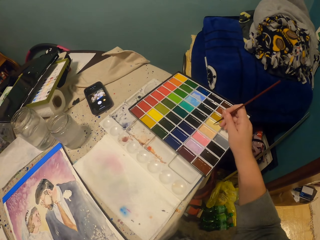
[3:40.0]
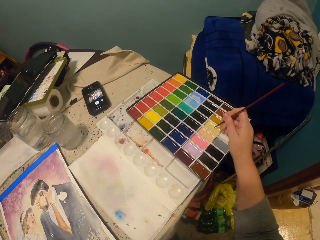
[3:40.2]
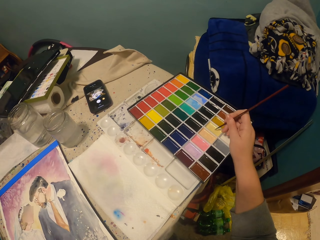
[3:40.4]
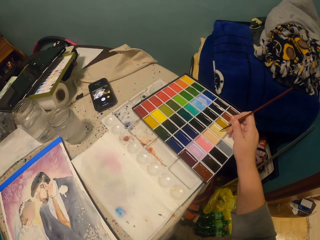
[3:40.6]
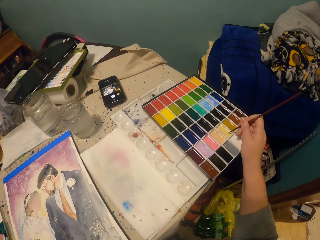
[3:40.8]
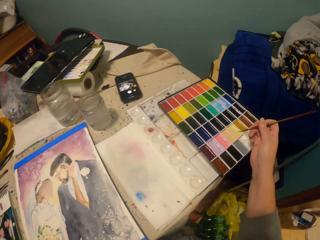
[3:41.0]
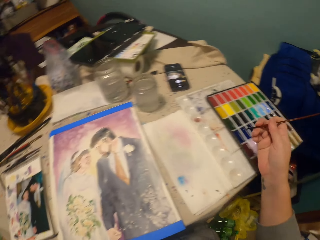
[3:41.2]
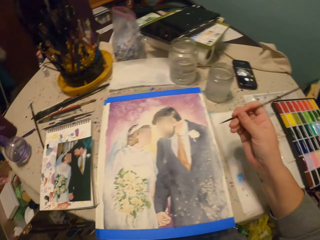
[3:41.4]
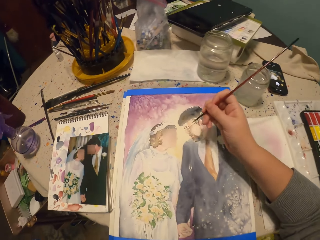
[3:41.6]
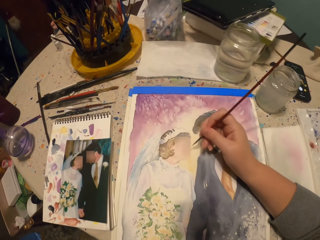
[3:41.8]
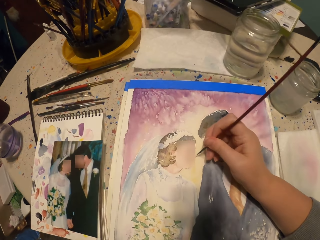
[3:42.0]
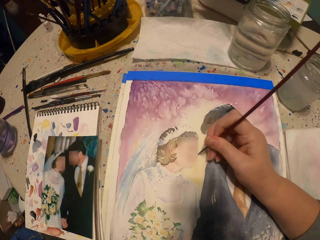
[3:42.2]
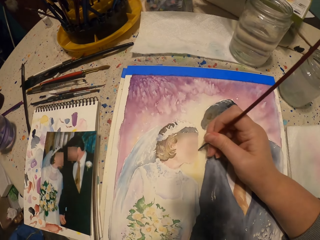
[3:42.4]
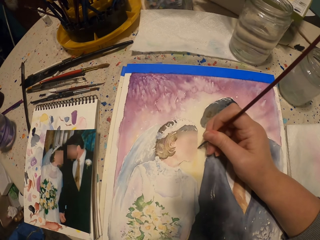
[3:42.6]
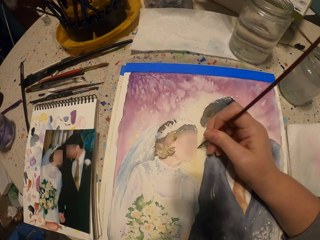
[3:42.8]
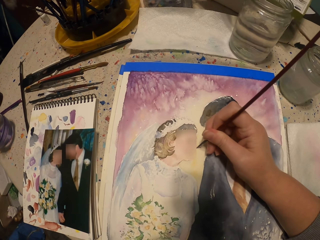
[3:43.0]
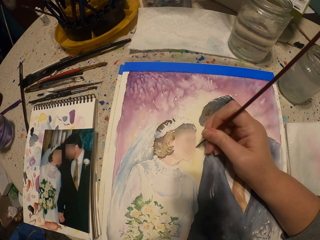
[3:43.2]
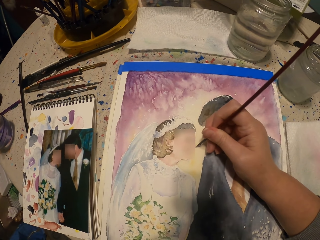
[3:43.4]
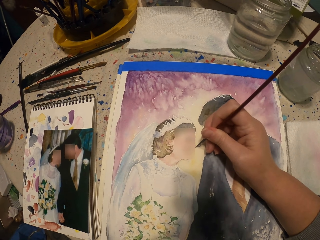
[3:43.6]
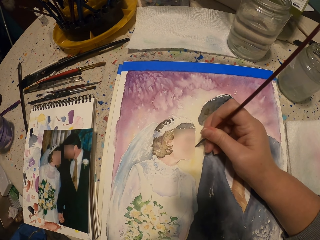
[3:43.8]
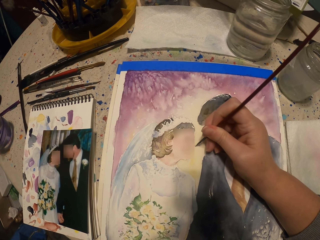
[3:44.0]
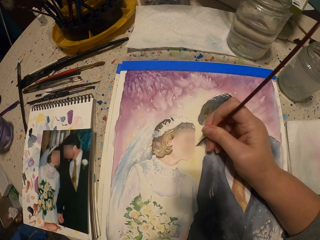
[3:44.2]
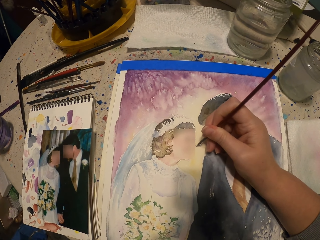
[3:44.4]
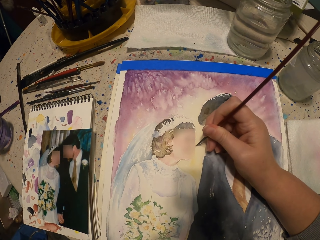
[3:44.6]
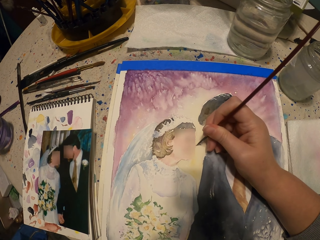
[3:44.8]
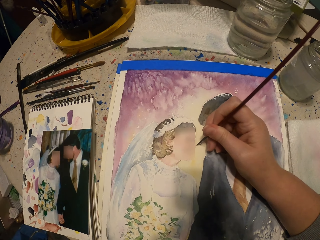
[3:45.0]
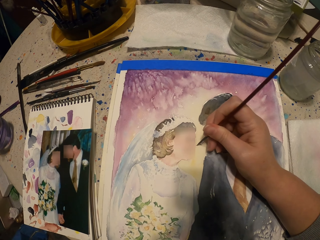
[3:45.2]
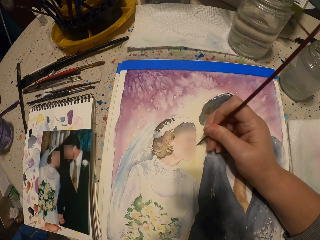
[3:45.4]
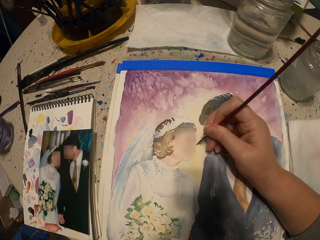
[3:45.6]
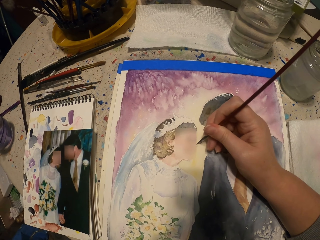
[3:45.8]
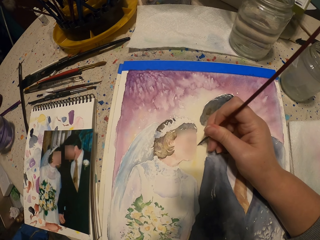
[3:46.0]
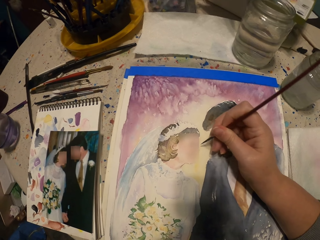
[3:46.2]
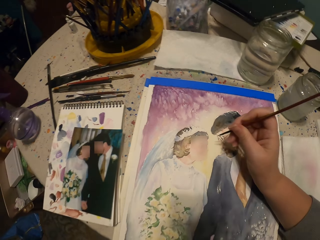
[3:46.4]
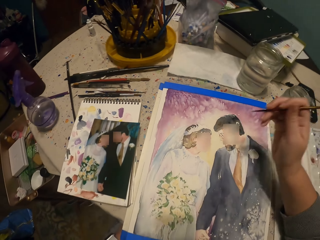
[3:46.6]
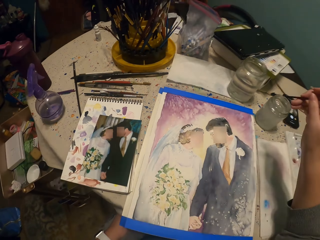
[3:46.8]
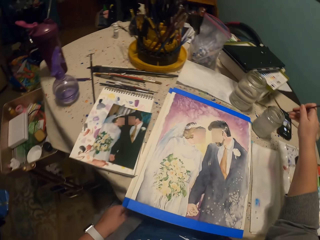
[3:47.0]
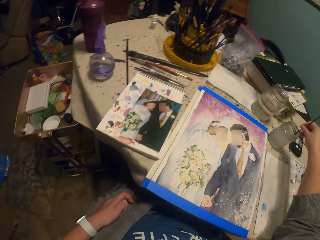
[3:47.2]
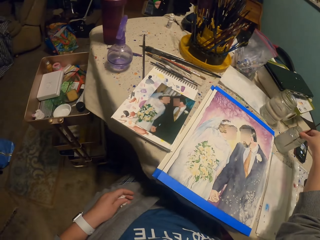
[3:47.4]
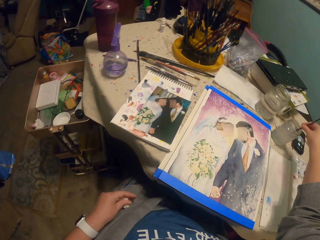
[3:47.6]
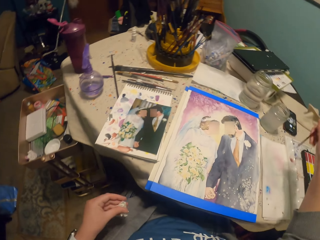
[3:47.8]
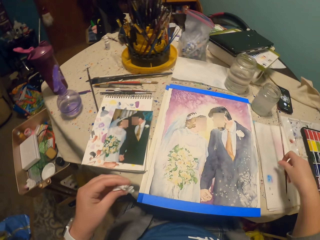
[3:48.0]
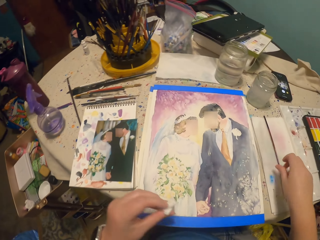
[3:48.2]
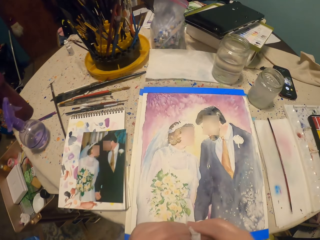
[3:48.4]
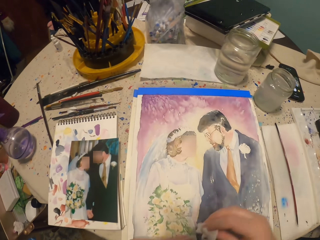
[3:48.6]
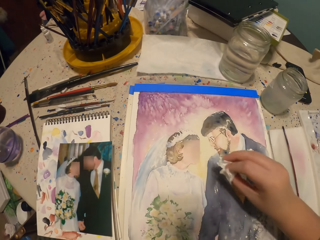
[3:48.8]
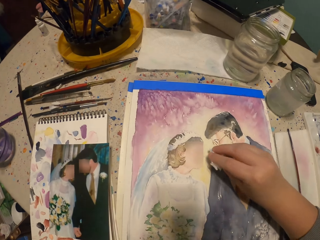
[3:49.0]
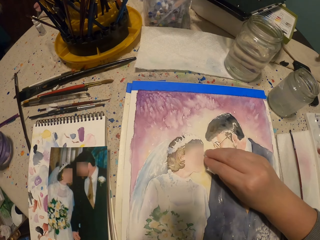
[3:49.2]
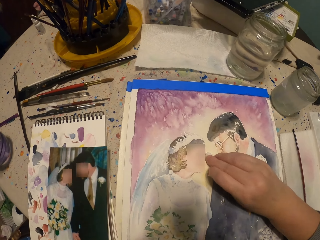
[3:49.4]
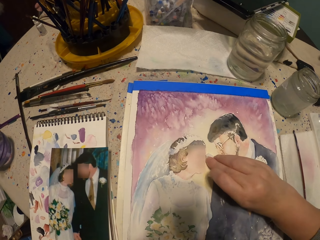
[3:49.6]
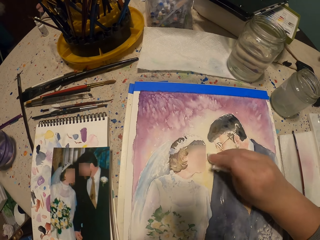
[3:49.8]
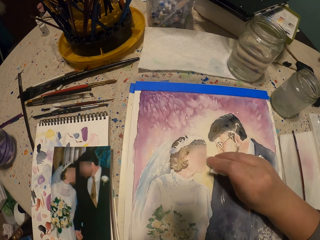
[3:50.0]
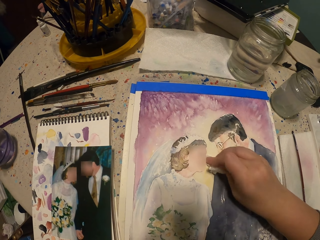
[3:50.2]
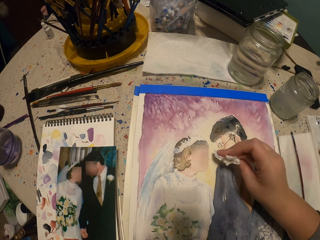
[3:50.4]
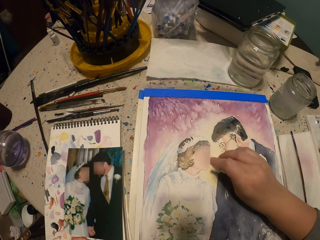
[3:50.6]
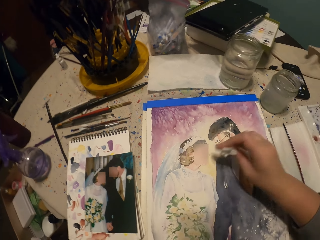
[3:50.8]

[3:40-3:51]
The camera wearer applies the paint on the brush. They paint the decoration on the paper. They dip the painting brush into the water. They put the brush on the paper. They wipe the decoration.

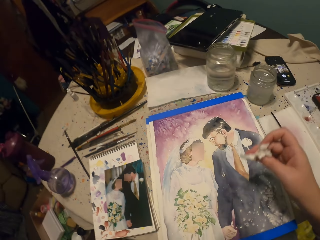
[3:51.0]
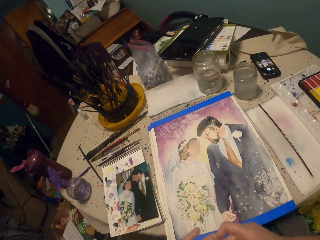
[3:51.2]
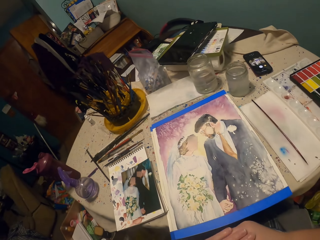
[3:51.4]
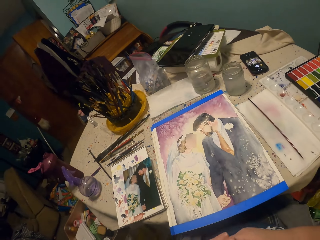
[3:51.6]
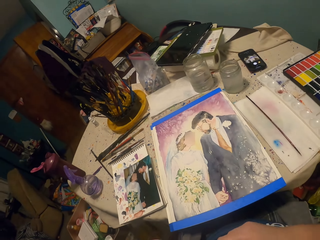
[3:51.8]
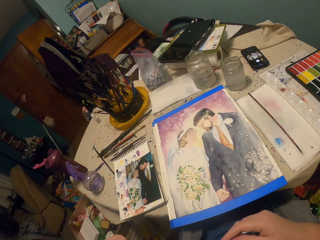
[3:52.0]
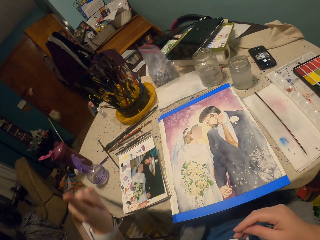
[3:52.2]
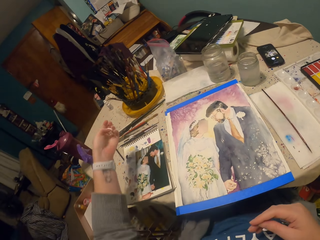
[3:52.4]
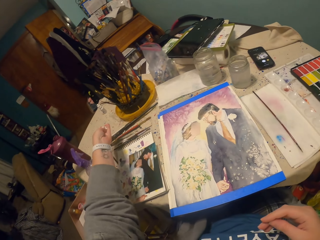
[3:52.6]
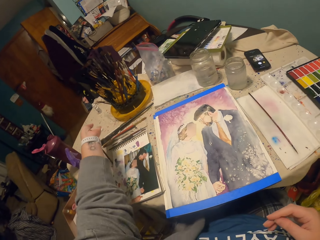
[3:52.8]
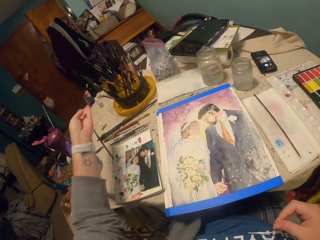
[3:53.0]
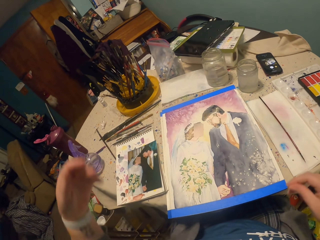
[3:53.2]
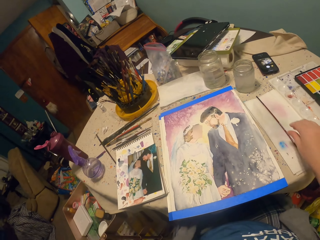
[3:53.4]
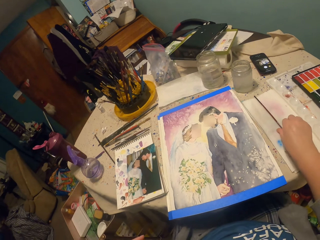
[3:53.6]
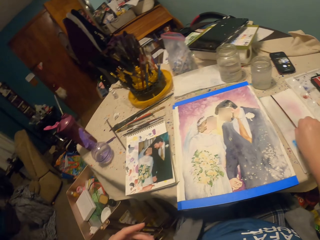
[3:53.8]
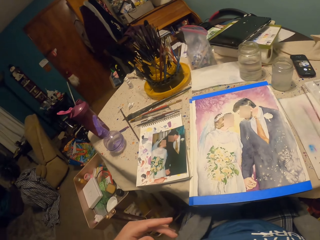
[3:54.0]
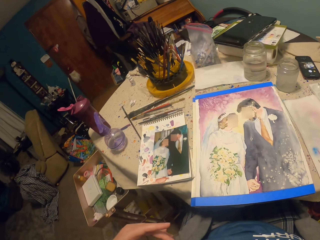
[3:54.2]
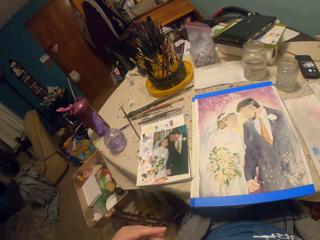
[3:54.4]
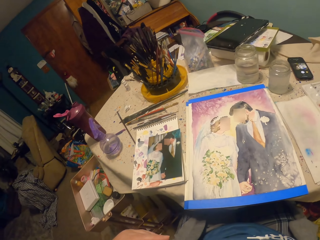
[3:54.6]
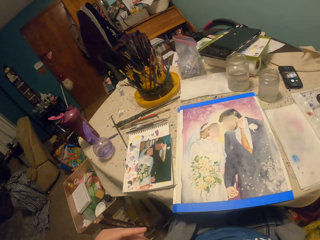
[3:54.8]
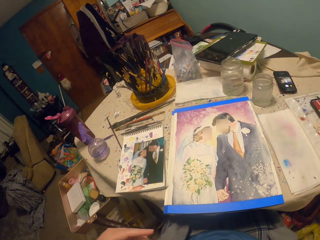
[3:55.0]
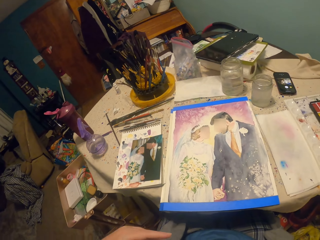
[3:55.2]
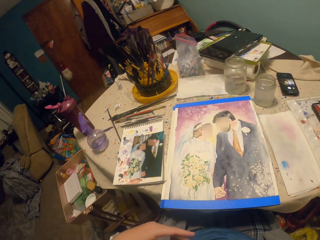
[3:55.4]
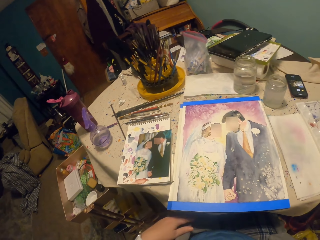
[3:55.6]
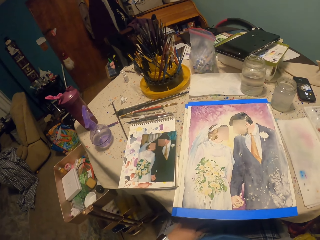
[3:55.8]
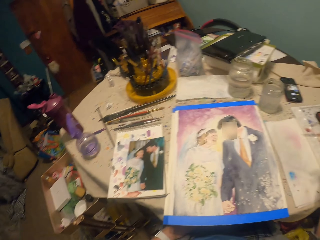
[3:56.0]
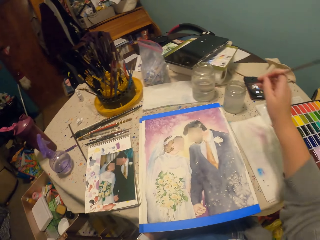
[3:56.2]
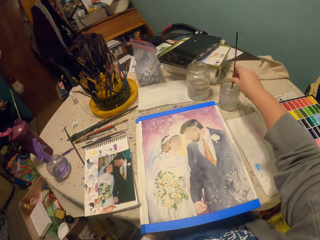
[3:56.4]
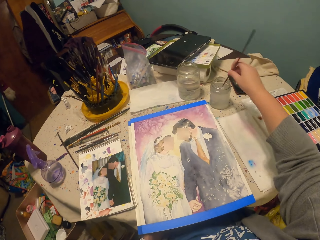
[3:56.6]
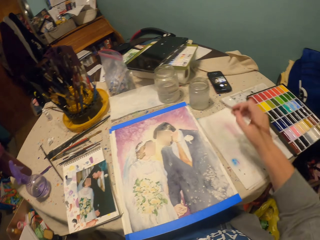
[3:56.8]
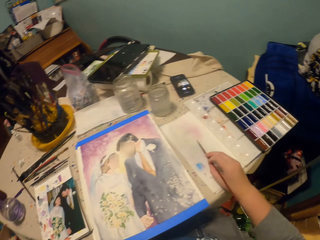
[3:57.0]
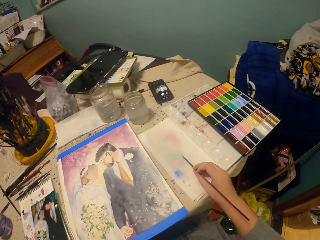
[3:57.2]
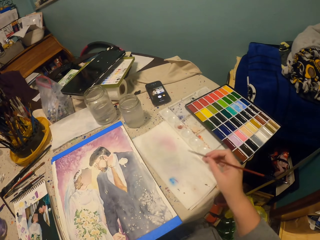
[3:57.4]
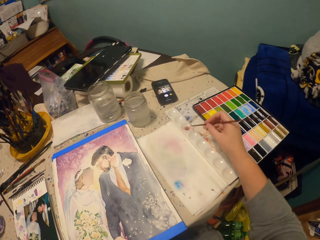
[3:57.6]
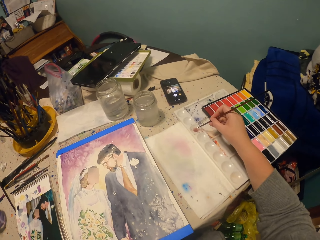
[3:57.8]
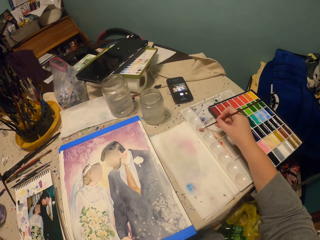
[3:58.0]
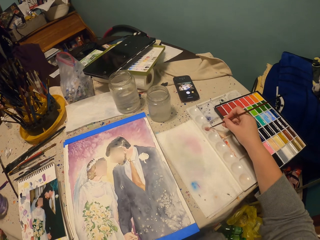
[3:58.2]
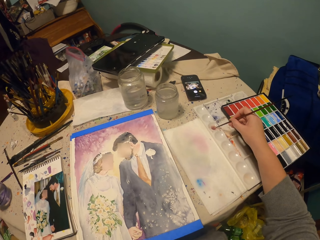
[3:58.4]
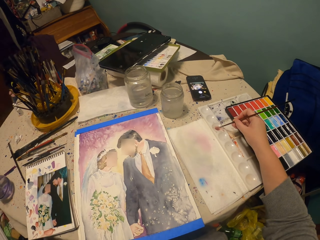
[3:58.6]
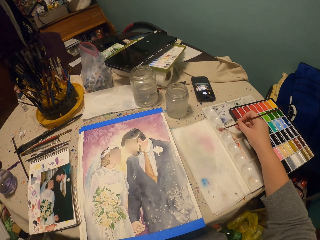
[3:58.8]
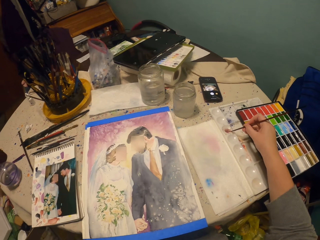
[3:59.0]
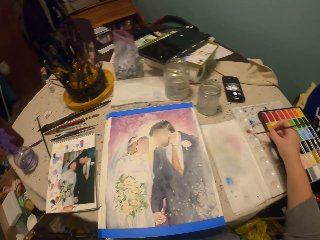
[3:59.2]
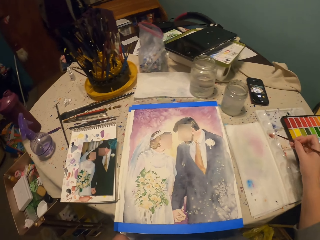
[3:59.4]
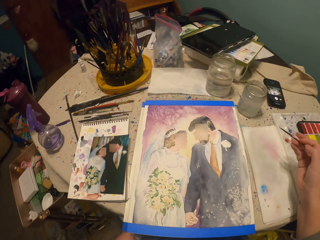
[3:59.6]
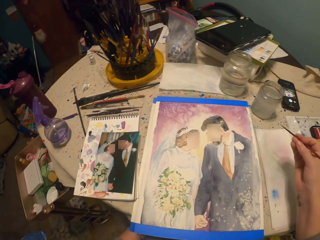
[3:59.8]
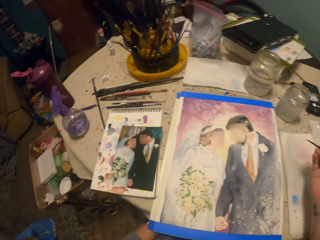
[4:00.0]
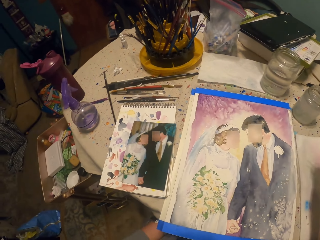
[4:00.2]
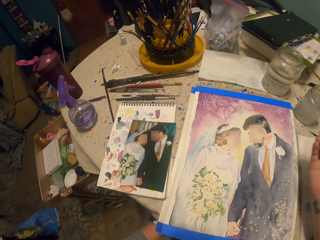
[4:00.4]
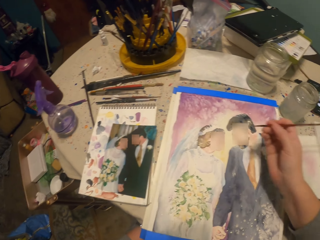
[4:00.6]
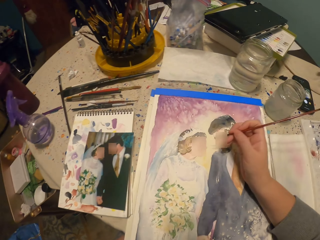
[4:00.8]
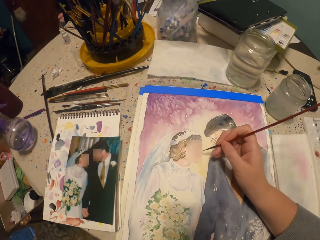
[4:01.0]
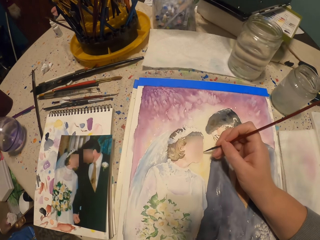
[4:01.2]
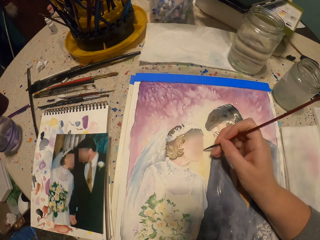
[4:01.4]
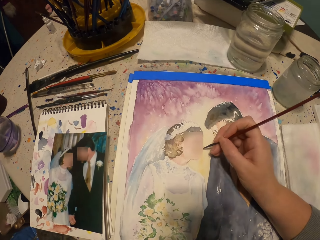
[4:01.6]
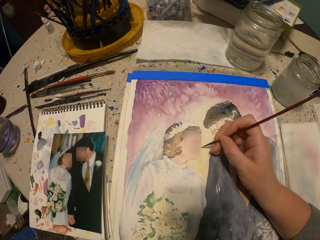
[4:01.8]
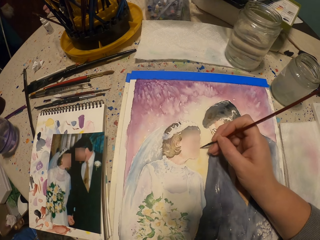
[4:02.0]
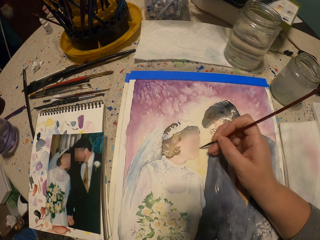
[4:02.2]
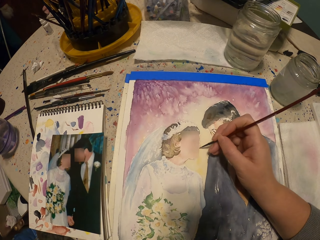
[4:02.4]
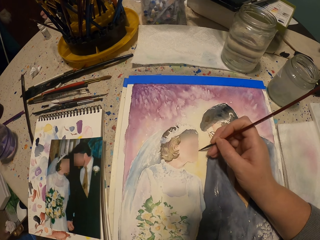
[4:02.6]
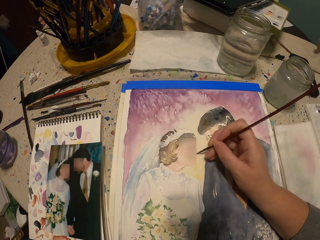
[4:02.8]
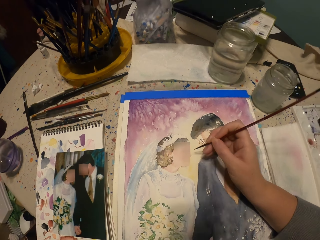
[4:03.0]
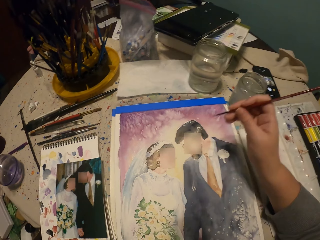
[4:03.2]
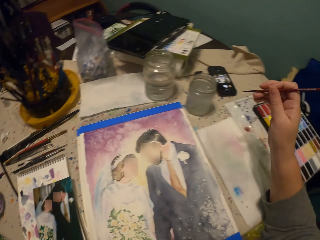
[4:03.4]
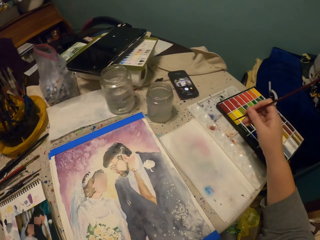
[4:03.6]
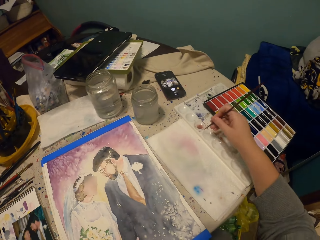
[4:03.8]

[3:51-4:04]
The camera wearer holds the piece of tissue paper. They put the piece of paper on the table. They pick up the brush. They dip the painting brush into the water. They look at the decoration. They rub the brush on the paper. They apply the paint on the brush. They hold the brush. They paint the decoration on the paper.
